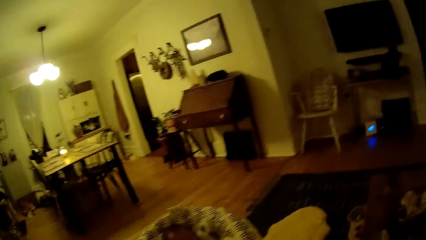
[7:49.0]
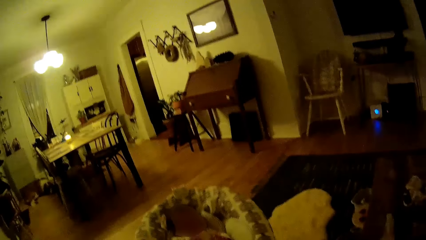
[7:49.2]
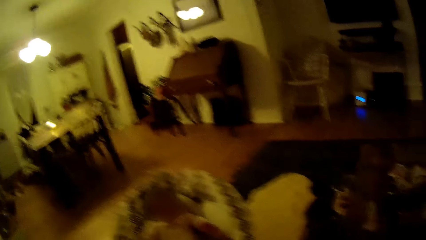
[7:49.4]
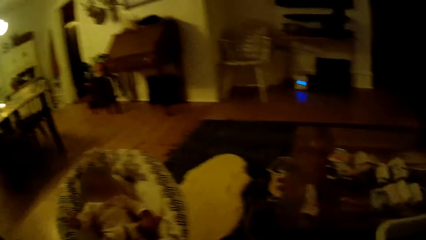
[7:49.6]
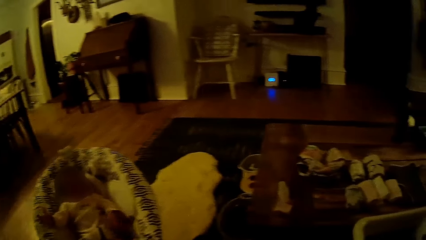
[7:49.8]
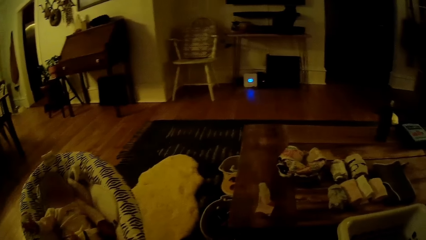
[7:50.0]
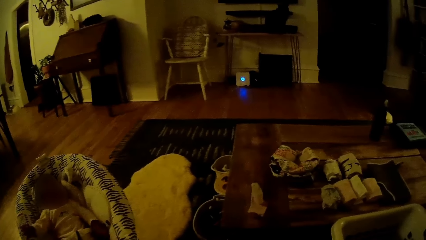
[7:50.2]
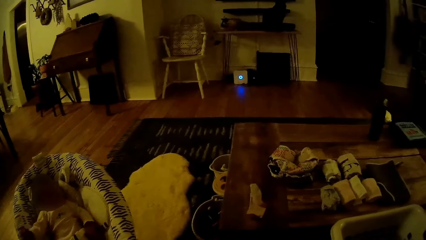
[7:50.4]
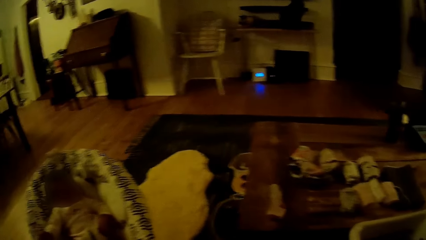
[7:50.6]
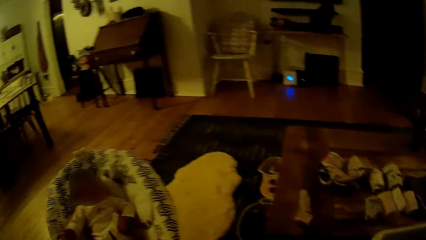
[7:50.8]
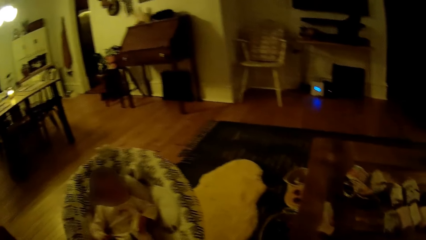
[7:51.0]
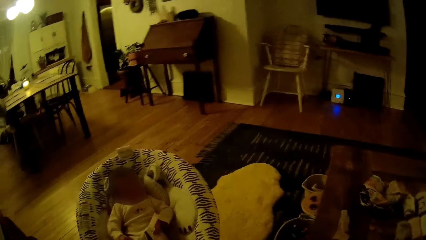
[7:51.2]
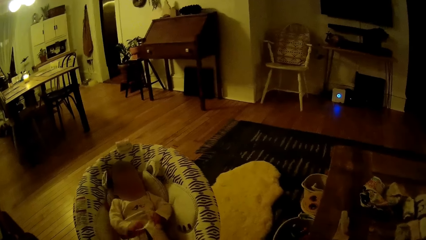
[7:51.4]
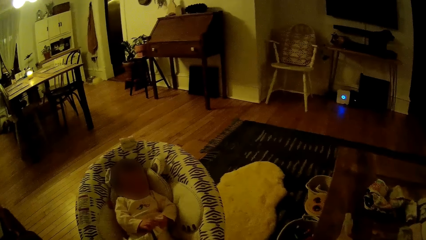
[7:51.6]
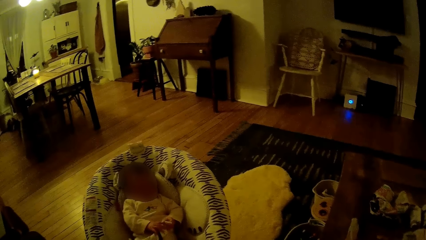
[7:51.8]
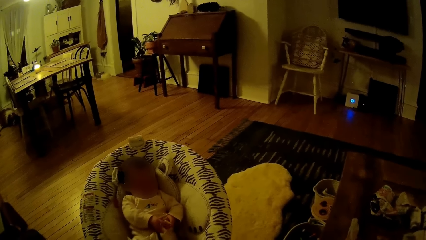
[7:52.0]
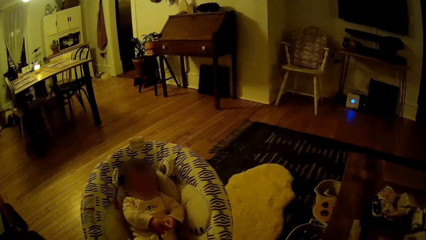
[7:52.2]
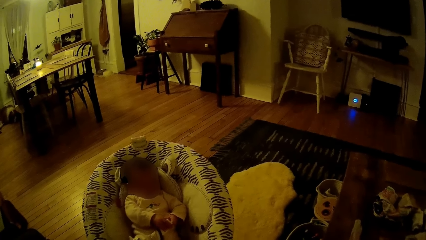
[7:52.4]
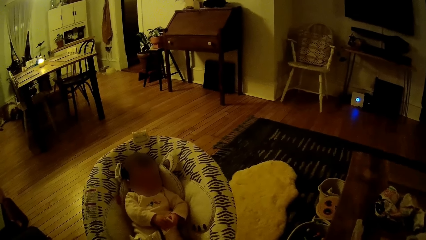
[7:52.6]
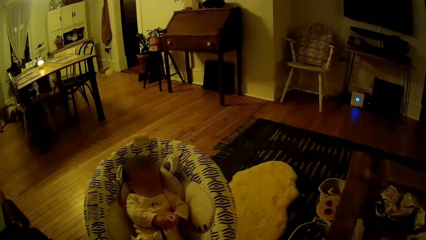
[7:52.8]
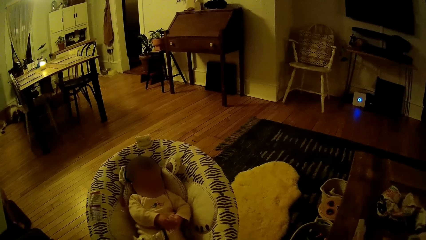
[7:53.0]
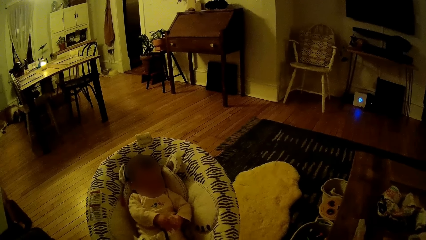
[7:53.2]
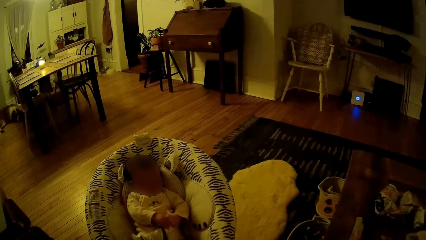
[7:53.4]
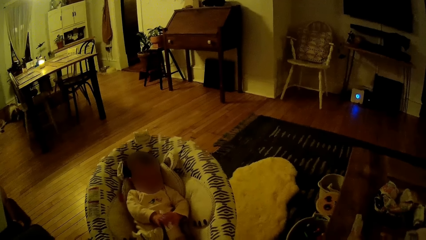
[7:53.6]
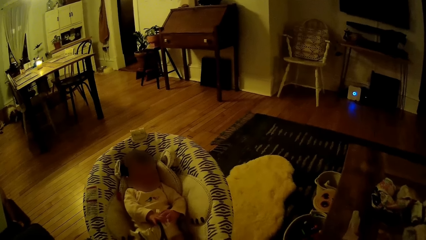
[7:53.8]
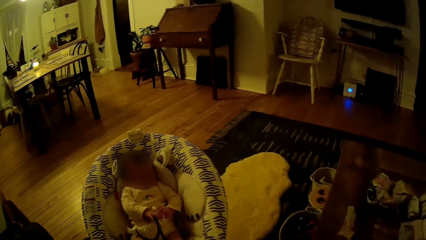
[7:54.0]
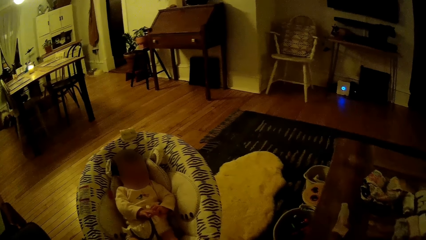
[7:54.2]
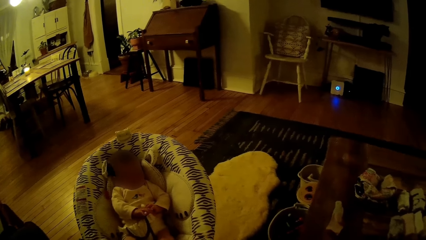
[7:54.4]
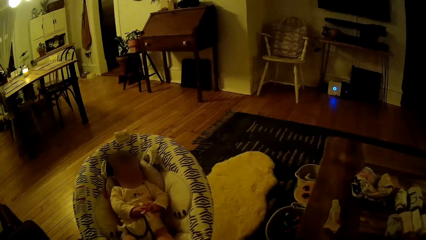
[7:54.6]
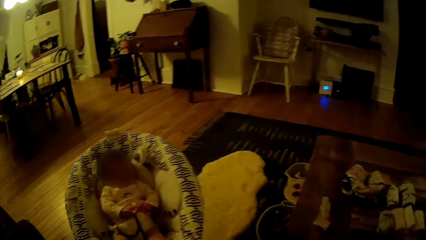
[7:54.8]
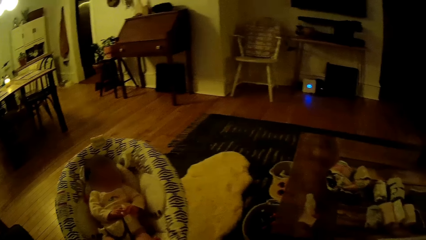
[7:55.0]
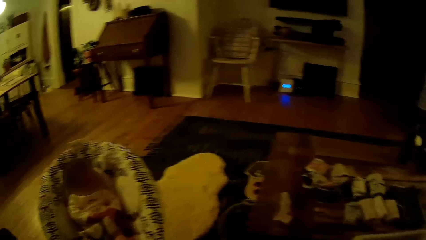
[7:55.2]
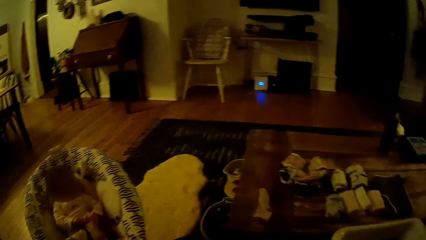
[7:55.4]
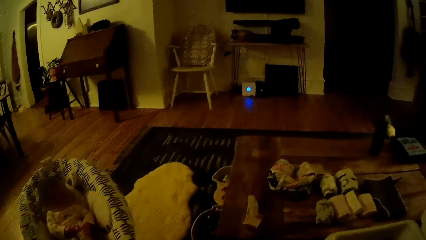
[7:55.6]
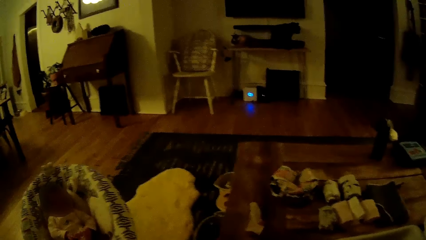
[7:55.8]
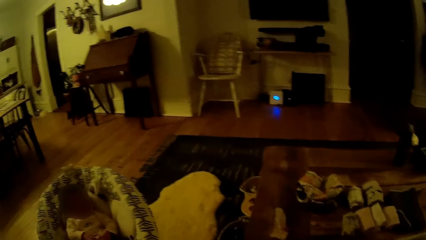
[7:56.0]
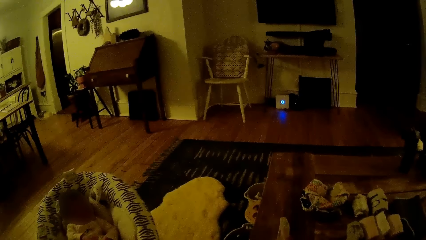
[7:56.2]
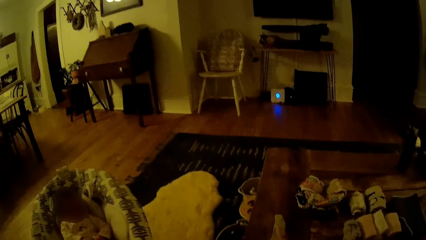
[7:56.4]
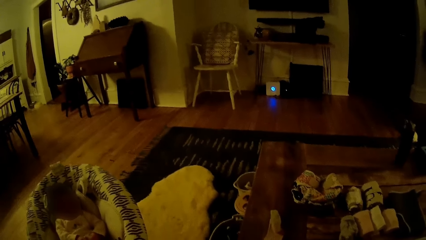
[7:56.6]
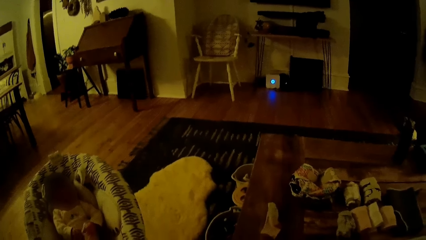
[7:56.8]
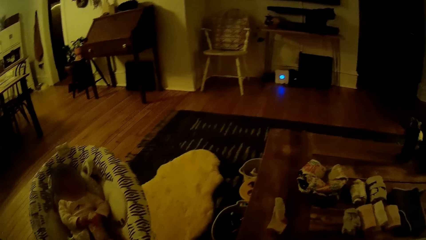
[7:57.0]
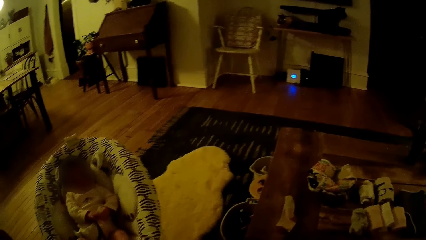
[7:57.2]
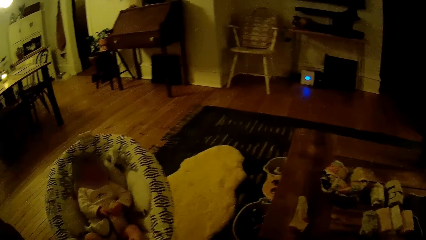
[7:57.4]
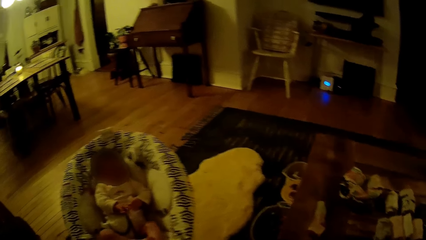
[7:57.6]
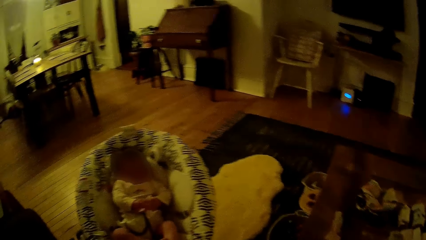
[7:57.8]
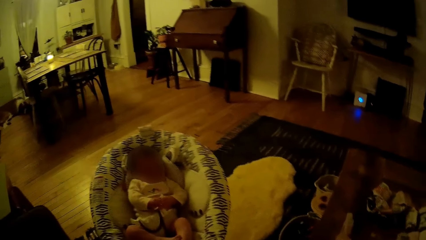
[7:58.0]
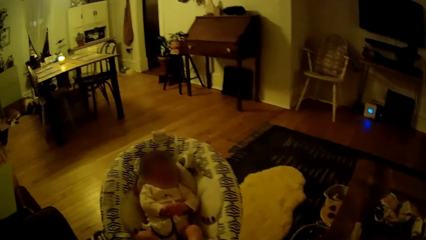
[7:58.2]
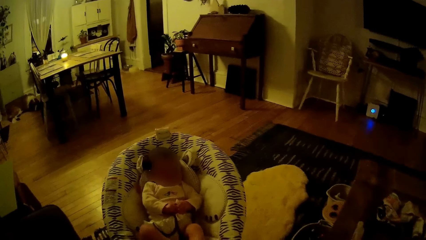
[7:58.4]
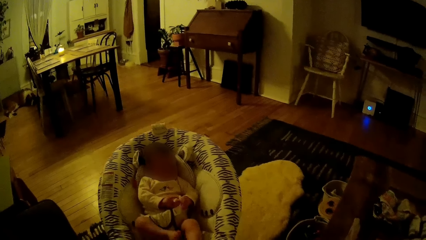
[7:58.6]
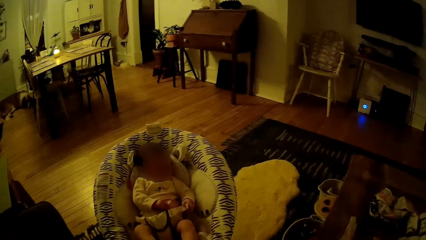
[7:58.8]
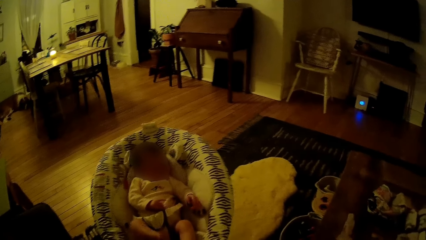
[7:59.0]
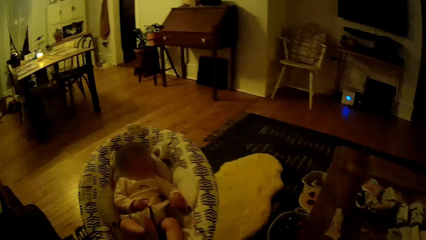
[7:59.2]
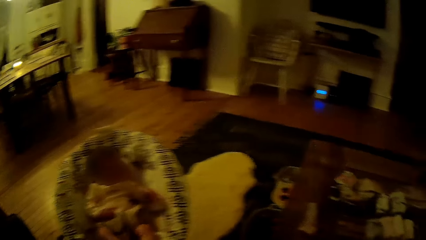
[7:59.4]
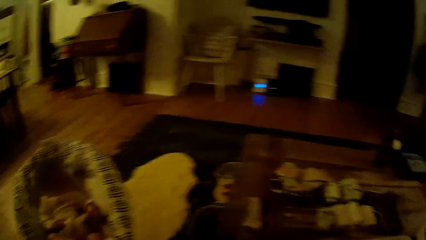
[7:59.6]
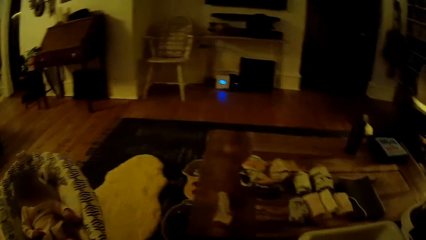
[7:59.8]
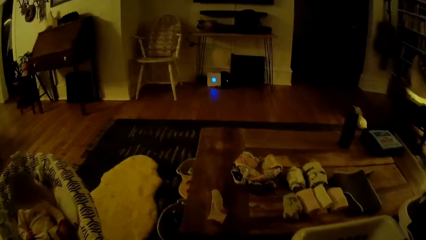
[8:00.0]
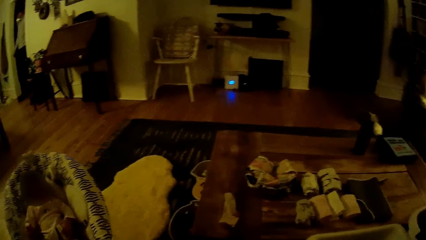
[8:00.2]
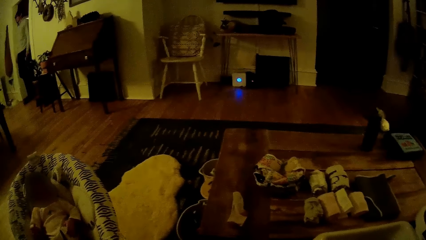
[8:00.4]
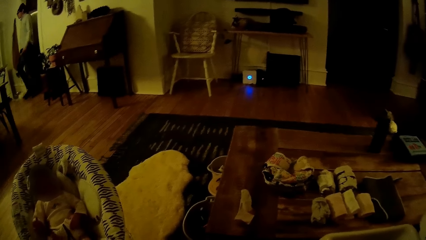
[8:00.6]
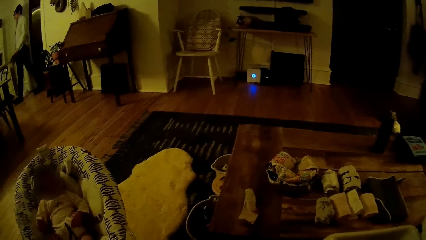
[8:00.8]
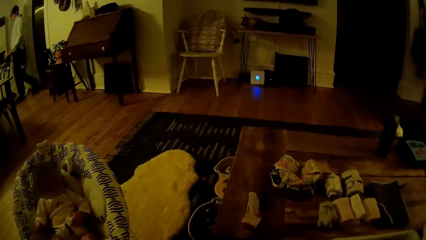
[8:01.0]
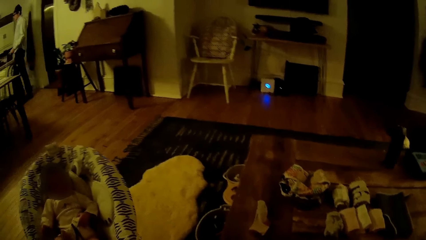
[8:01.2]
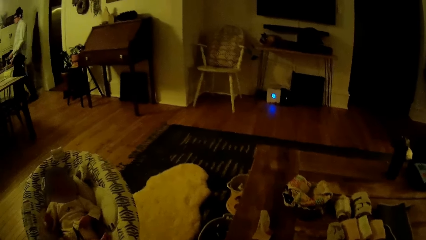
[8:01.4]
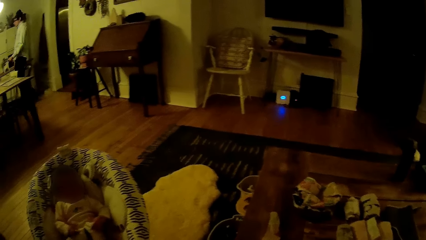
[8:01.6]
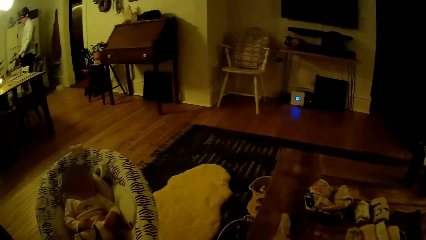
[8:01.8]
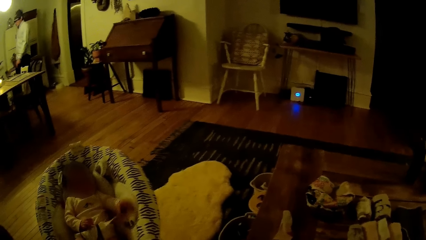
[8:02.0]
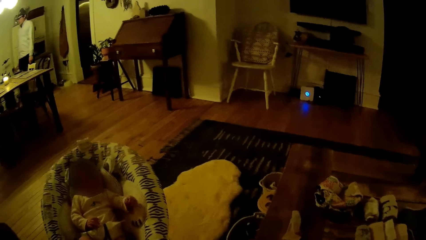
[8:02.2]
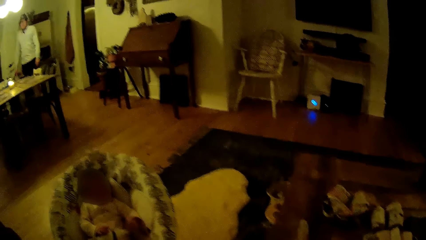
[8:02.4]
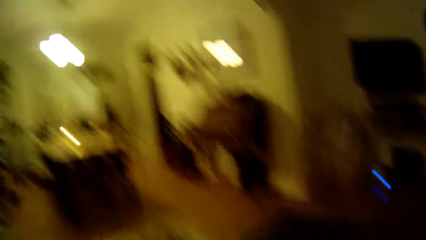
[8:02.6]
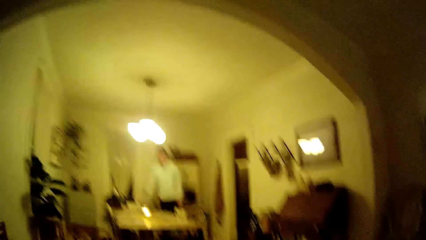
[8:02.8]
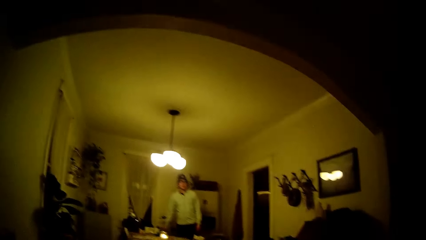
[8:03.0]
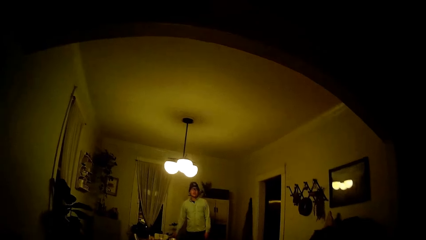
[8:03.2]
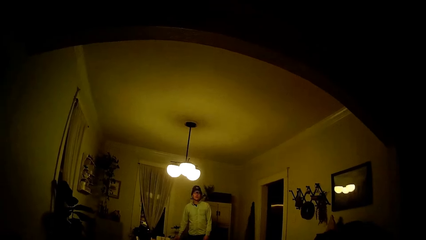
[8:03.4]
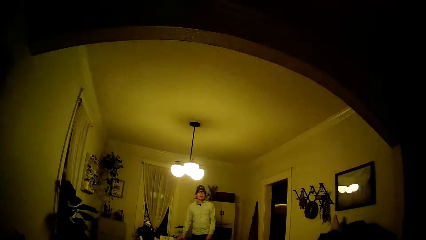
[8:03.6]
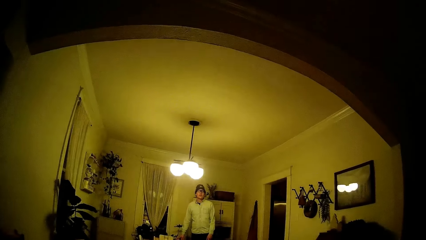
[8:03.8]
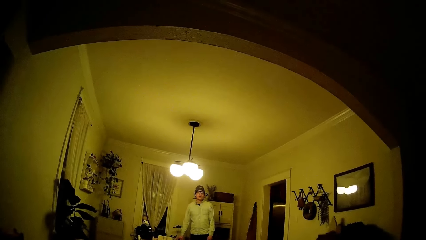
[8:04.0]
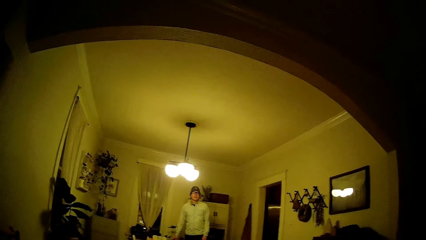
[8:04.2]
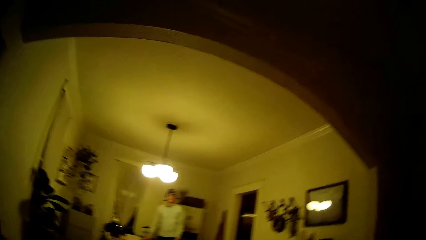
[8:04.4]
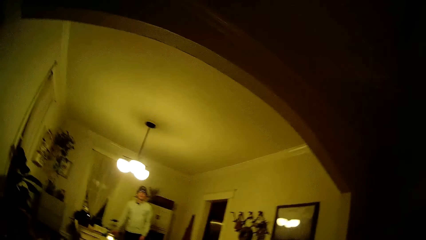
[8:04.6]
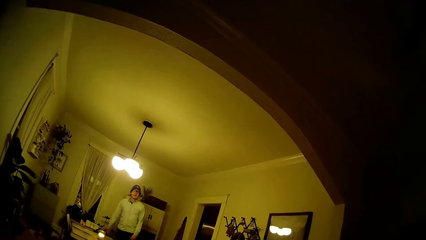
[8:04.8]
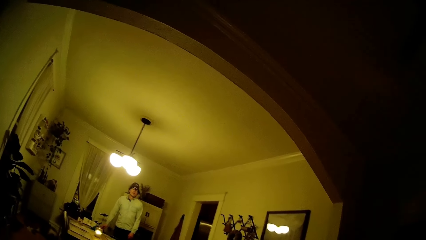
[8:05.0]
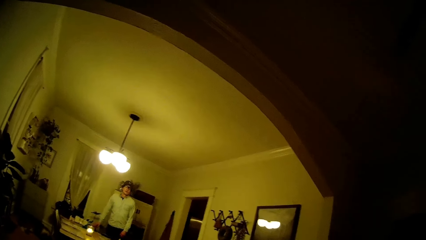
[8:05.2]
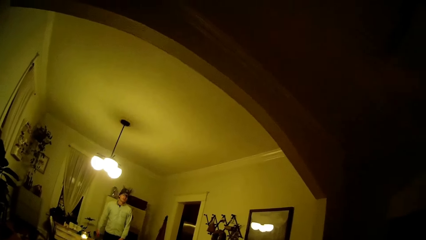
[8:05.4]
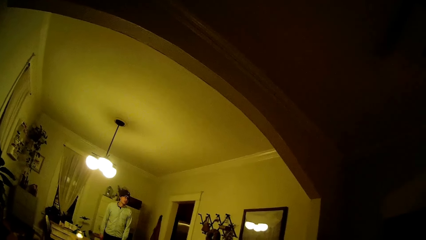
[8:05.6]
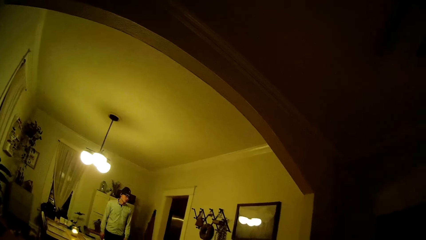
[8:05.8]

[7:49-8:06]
The camera wearer laughs. A man walks towards a dining area. The man talks to the camera wearer. The camera wearer talks to someone.
